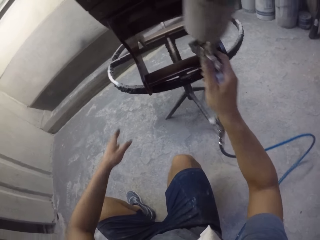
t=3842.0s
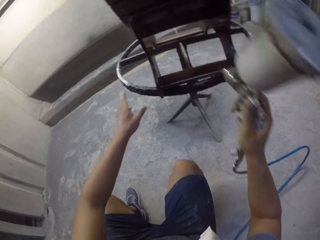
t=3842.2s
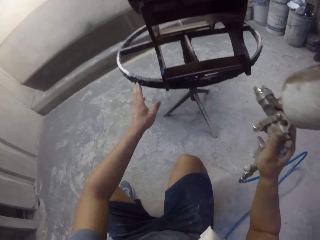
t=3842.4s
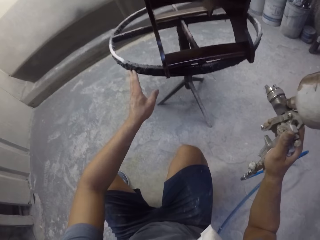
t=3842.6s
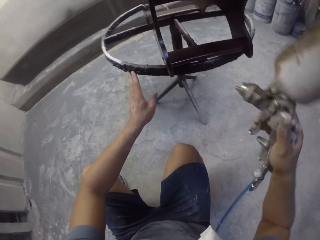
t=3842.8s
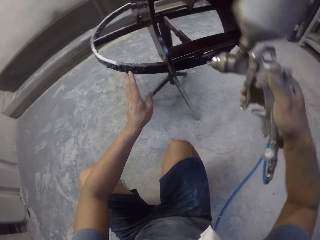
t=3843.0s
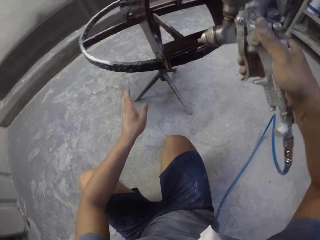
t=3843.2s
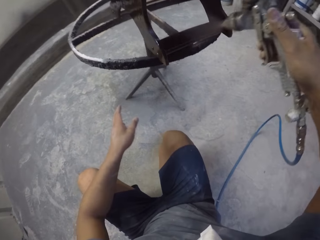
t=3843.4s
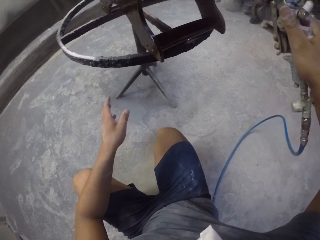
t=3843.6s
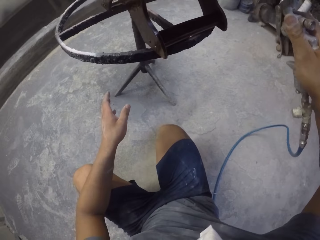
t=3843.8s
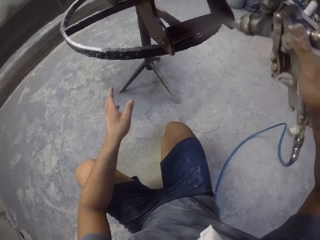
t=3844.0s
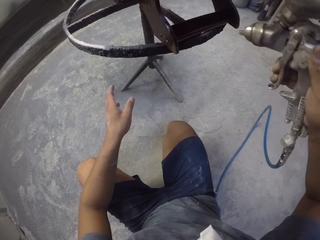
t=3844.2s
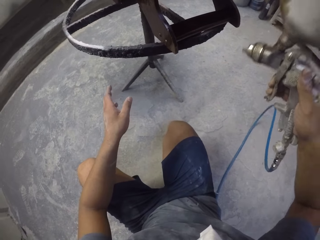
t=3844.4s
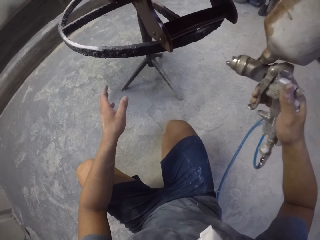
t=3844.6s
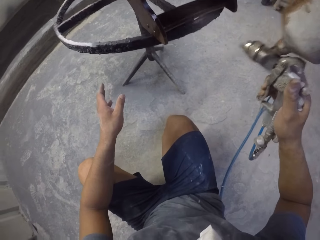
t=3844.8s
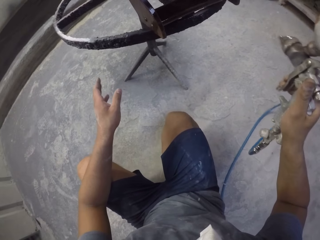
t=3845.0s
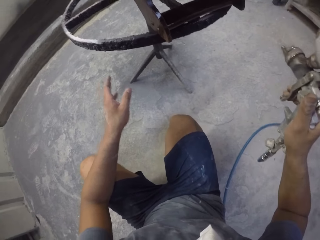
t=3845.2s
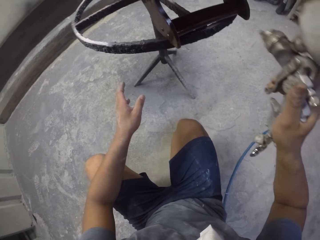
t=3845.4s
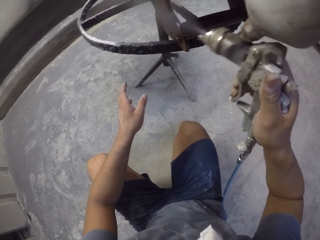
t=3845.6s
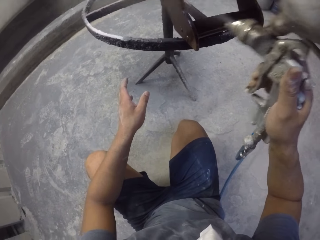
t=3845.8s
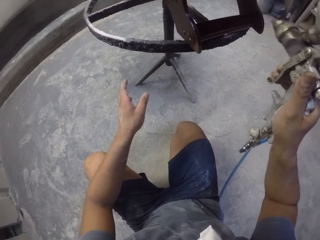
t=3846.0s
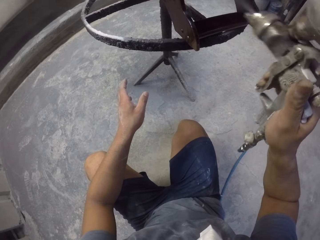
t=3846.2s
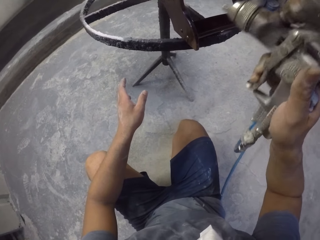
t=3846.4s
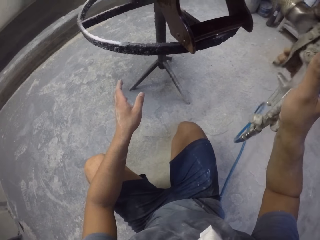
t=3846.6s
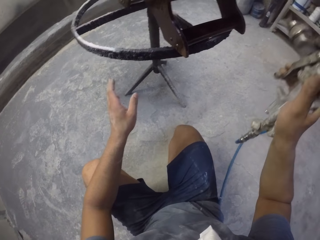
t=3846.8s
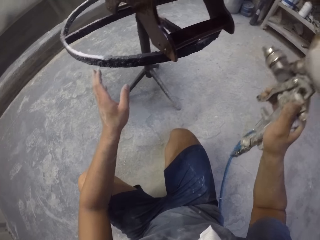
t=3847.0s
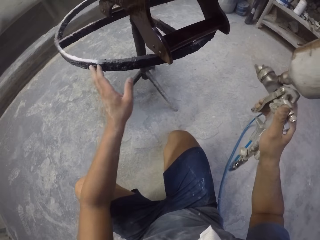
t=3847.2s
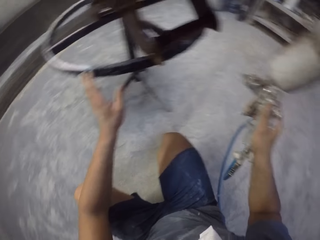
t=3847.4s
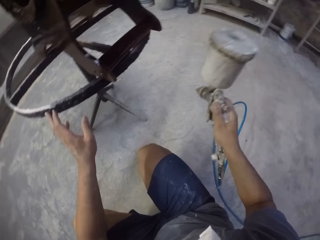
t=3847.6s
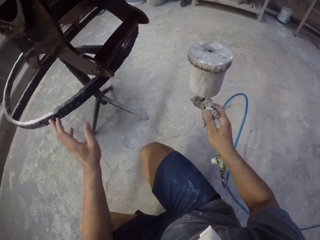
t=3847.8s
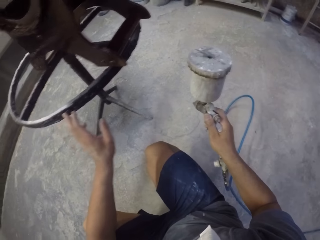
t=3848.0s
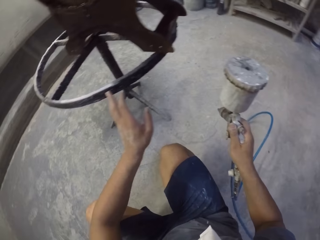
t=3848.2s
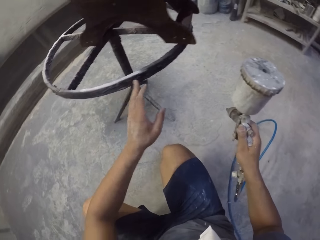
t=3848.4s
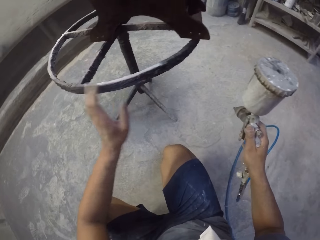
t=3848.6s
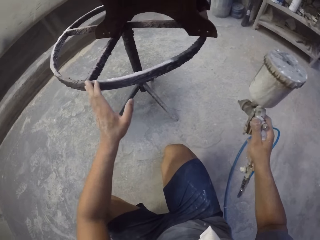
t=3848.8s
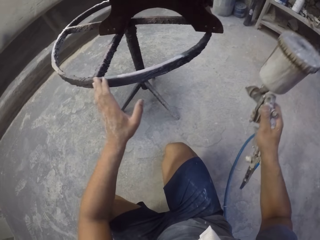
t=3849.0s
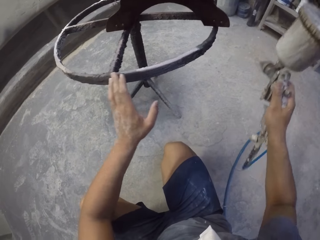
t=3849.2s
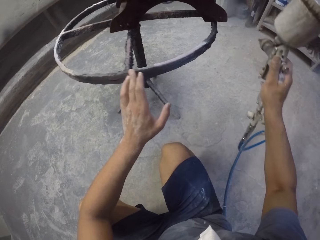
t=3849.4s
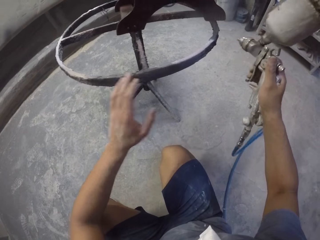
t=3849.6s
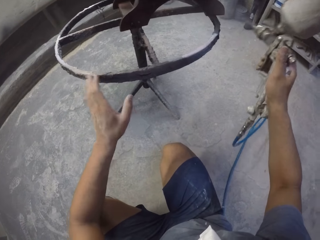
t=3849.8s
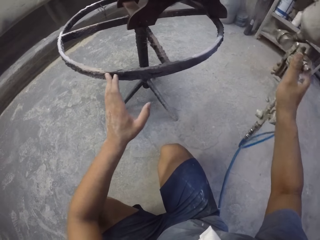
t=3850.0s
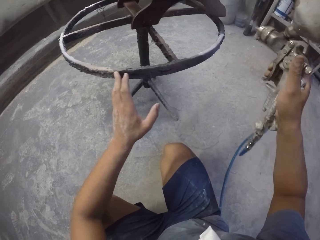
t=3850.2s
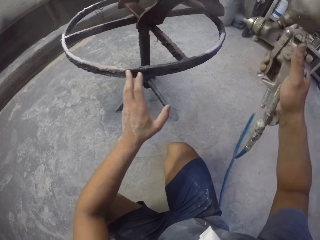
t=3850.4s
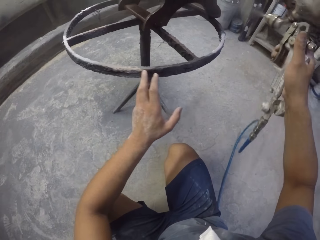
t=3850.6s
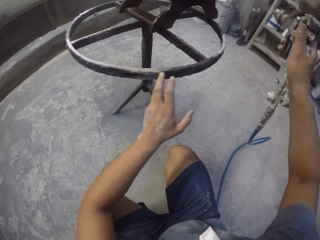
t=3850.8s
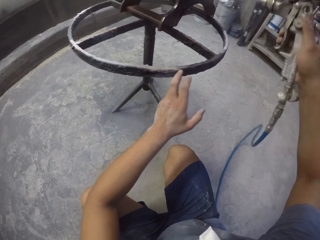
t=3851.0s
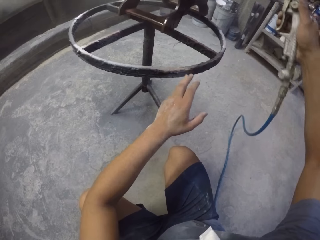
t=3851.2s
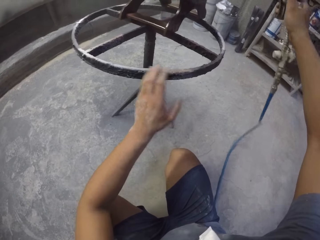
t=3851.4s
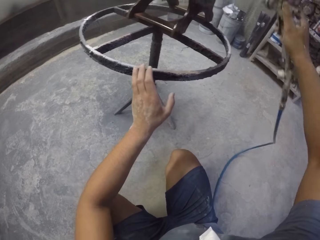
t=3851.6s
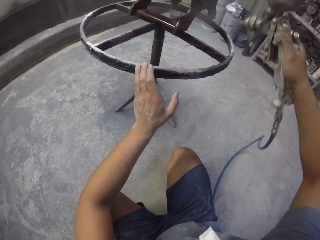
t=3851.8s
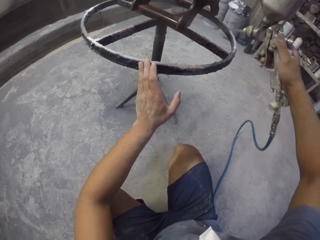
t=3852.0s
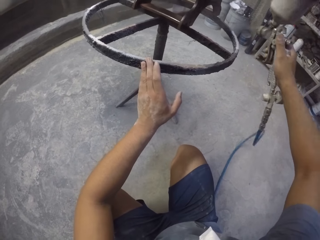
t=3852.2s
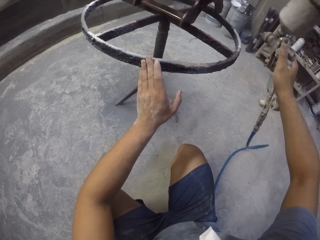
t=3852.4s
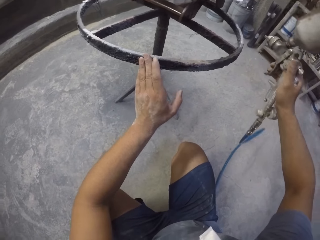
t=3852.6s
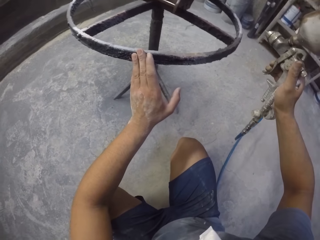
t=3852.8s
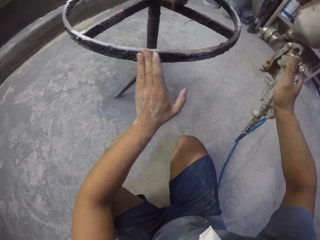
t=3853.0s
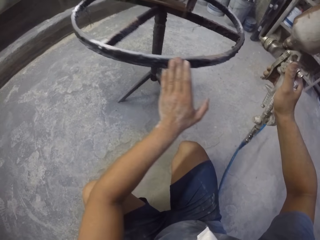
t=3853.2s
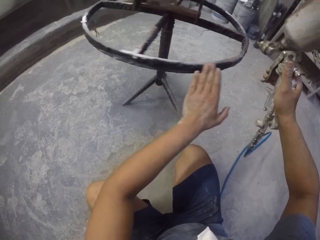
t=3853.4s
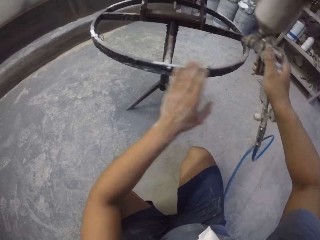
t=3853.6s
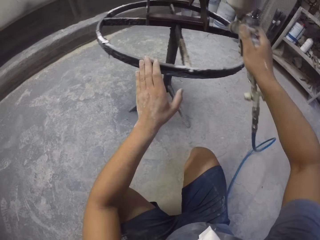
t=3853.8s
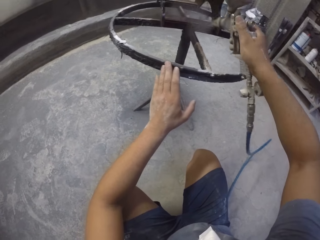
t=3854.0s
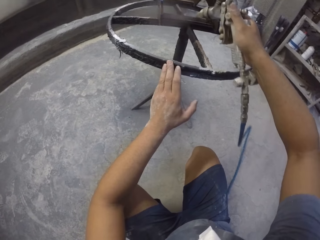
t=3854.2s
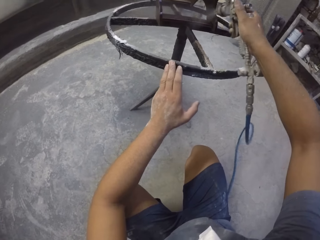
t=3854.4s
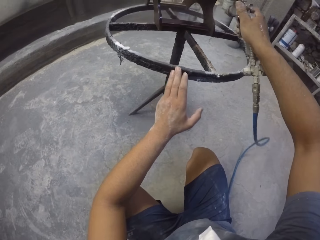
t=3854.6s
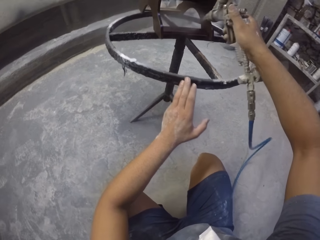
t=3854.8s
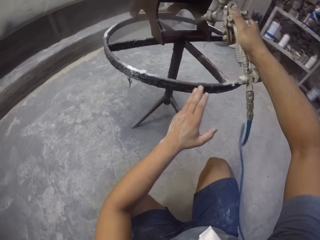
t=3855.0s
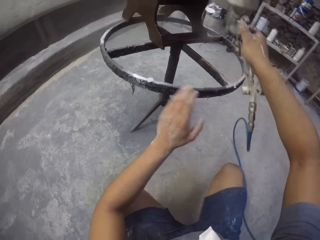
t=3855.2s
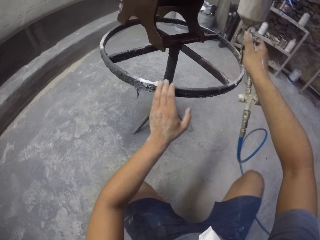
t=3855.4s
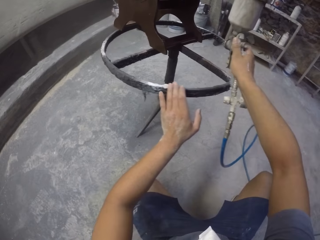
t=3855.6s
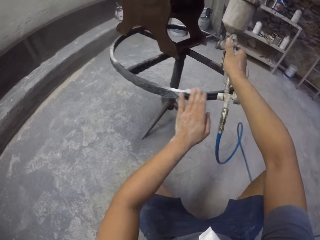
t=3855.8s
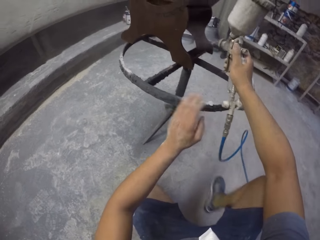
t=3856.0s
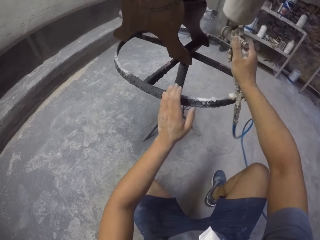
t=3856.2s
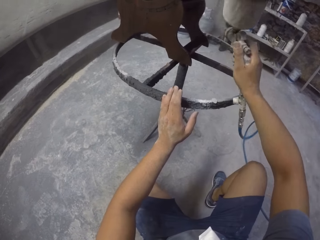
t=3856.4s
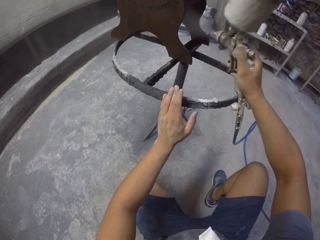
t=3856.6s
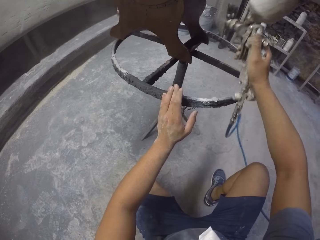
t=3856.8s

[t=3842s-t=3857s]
The camera wearer sprays a wooden stand with a spray gun. They rotate the stand with the left hand. They spray the wooden stand with the spray gun. They rotate the stand with the left hand. They spray the wooden stand with the spray gun.

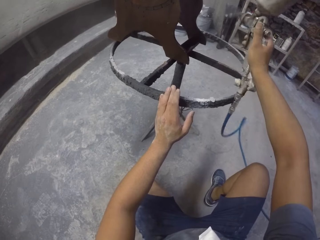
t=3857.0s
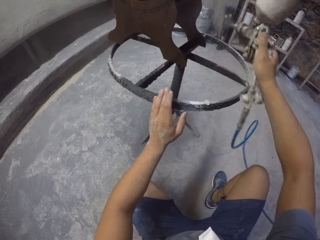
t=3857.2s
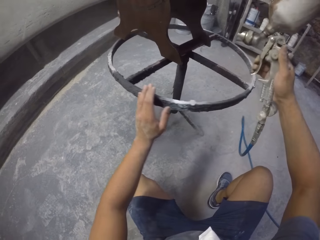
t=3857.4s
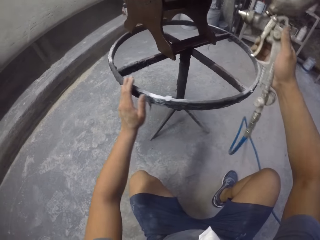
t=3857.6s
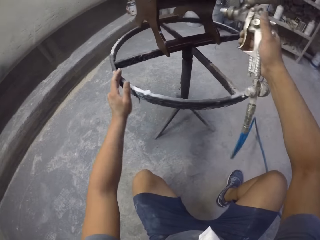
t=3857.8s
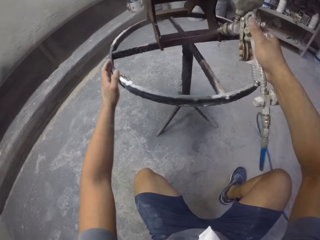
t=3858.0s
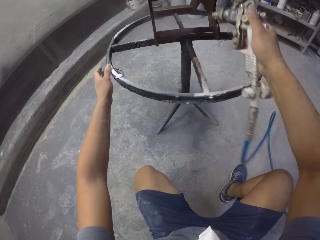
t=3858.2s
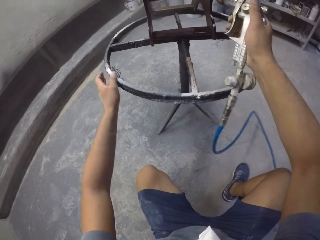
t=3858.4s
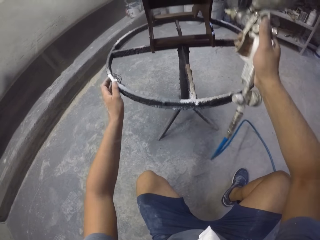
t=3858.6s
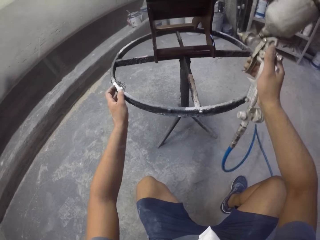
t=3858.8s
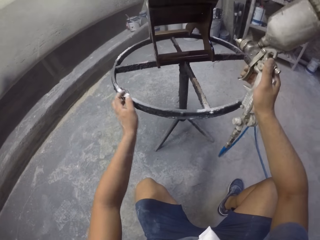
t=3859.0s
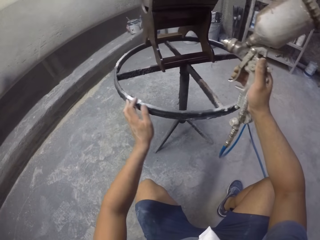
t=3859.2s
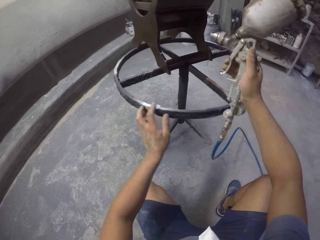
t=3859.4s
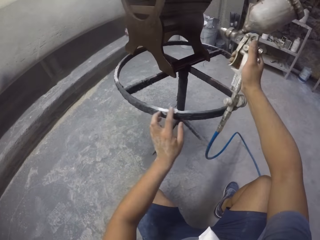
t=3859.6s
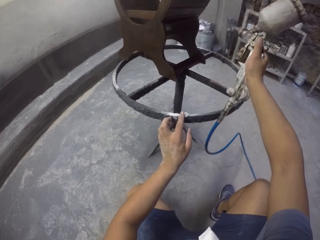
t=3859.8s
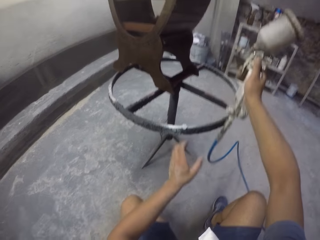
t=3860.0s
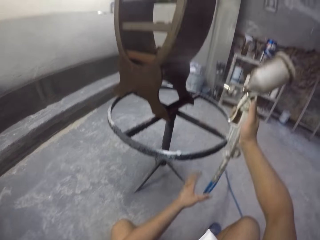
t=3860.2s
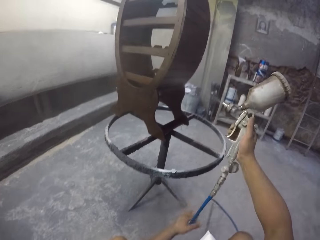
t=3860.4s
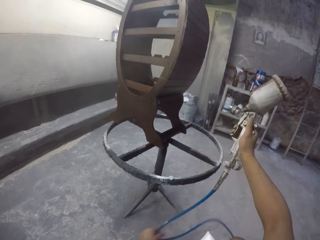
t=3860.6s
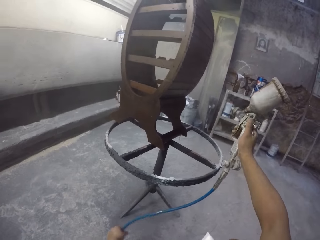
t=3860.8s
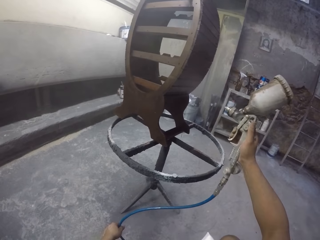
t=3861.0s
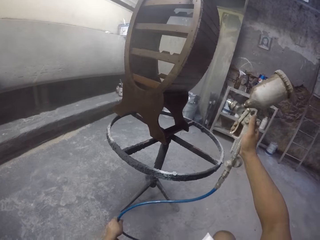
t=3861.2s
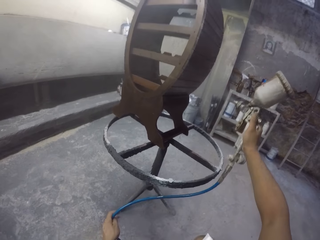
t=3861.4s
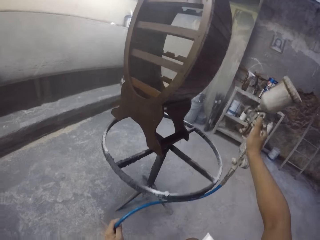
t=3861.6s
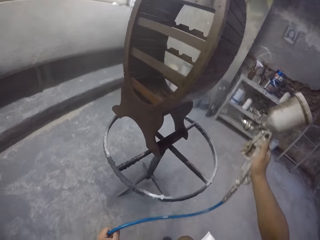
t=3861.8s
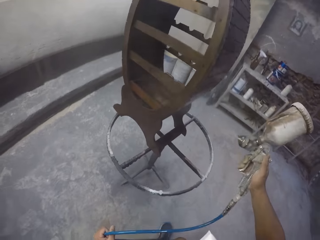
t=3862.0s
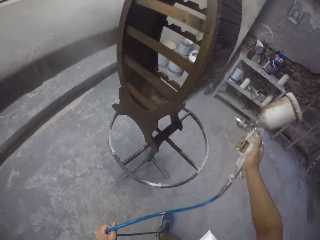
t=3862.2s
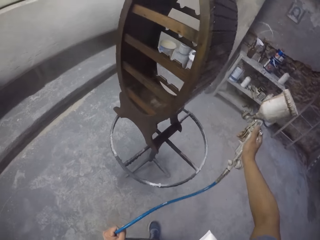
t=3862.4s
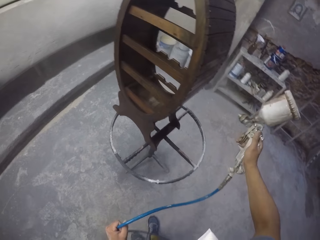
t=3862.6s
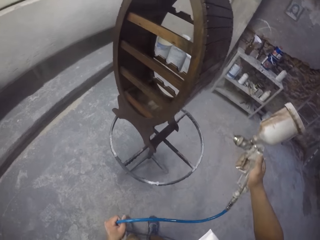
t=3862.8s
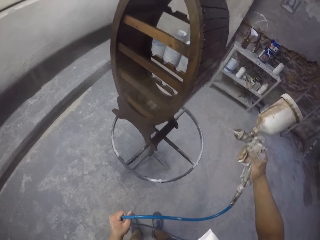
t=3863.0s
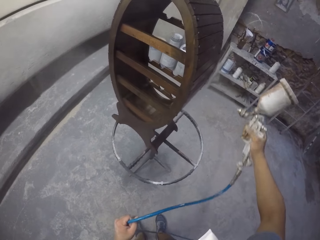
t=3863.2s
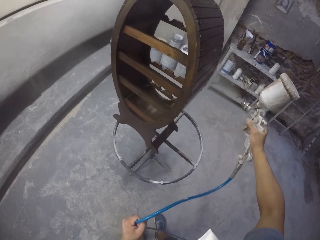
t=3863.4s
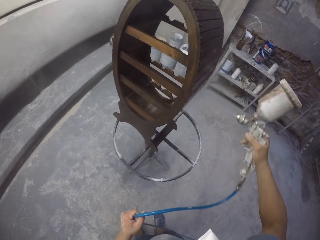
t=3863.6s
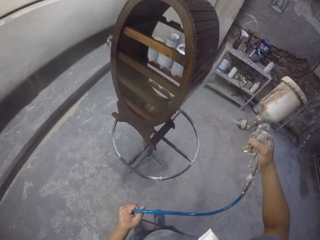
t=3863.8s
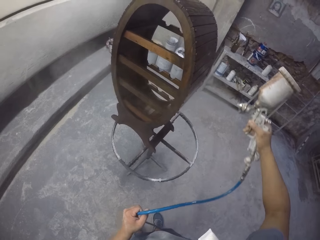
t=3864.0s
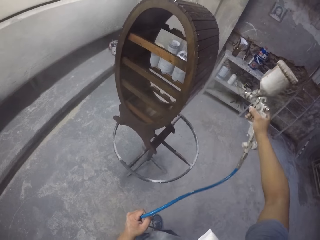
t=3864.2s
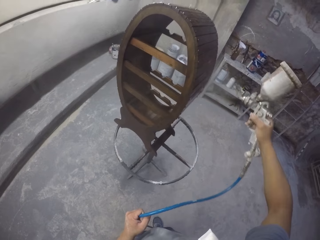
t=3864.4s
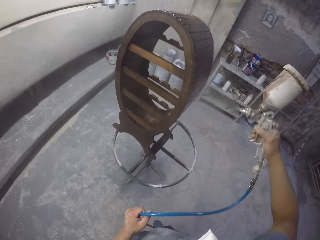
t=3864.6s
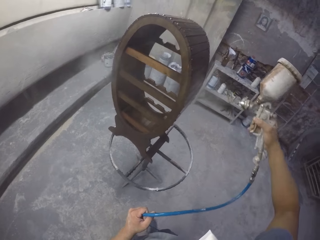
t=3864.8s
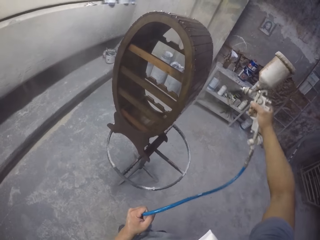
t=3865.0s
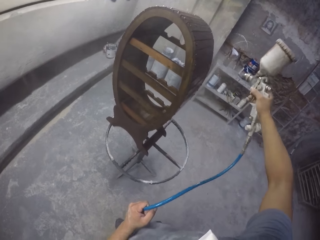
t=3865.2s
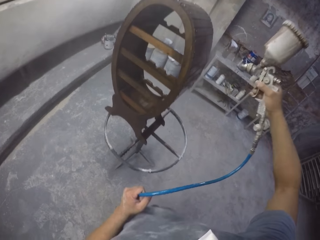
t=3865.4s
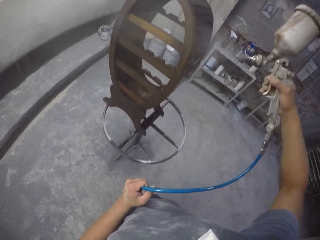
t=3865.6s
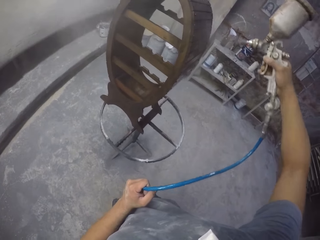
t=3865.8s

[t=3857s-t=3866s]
The camera wearer stands in the room. They spray a wooden stand with a spray gun.
